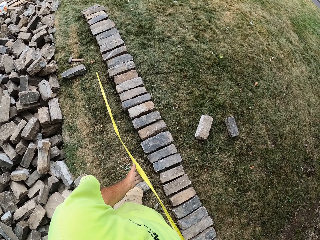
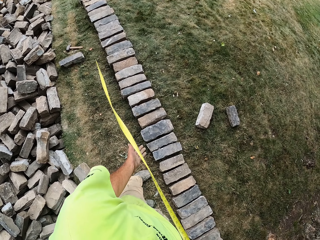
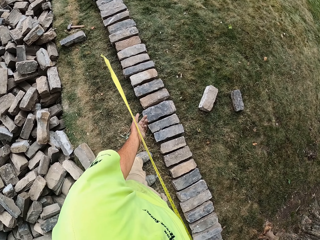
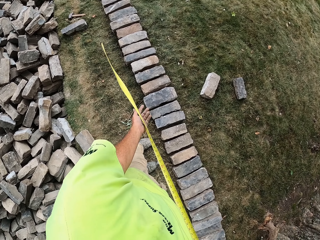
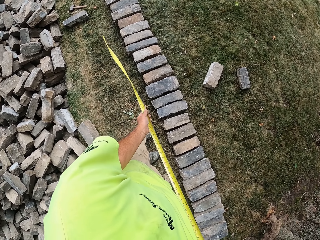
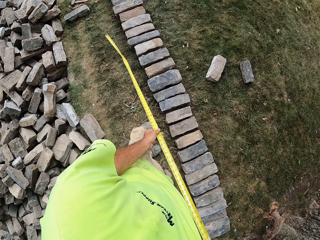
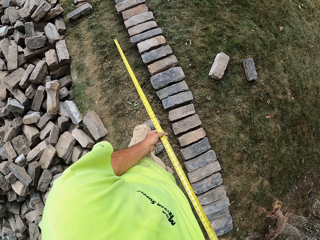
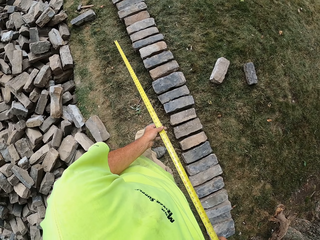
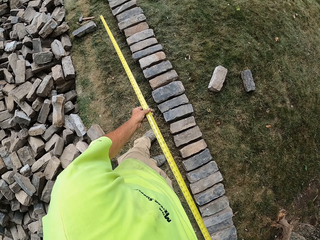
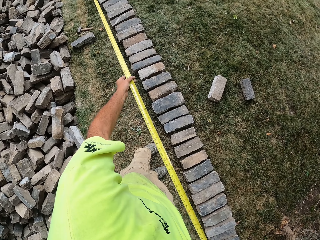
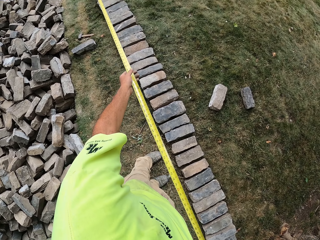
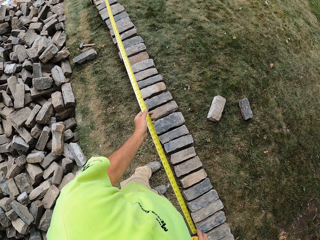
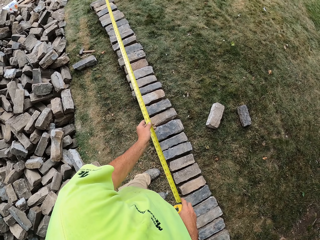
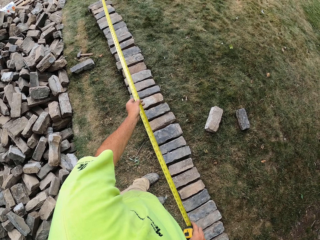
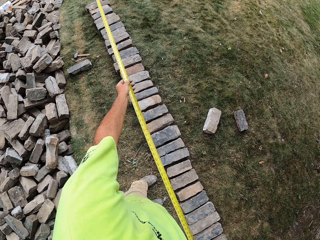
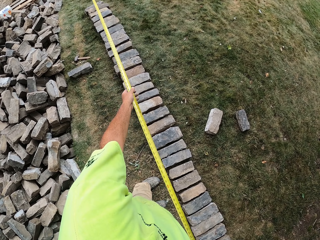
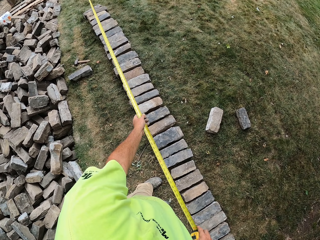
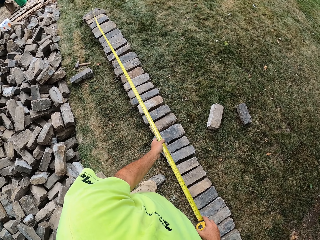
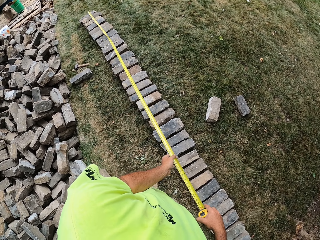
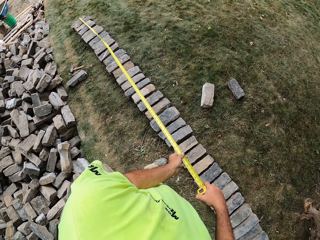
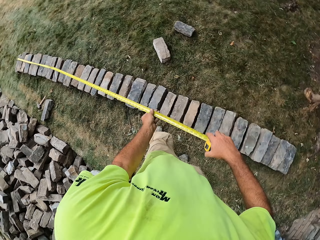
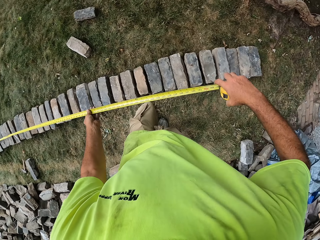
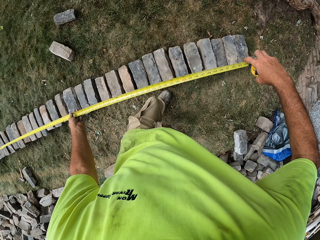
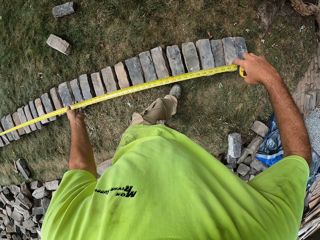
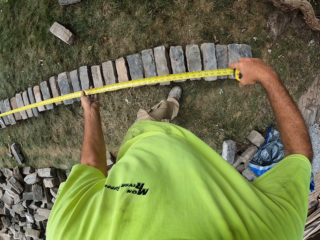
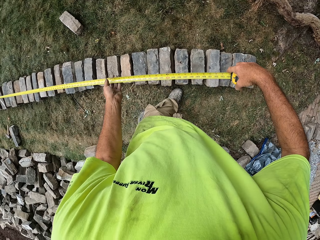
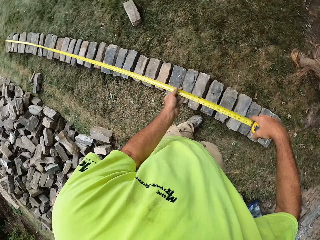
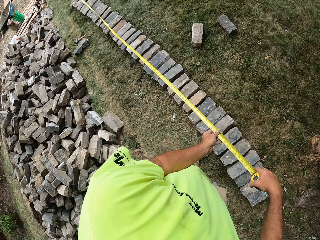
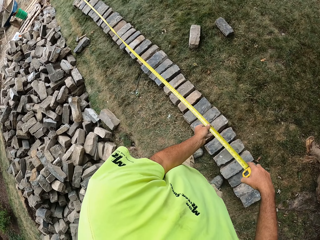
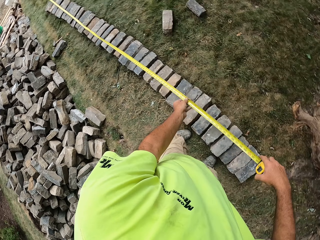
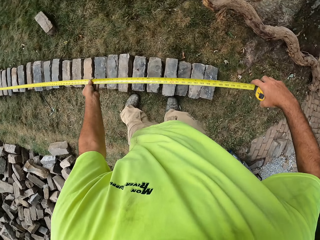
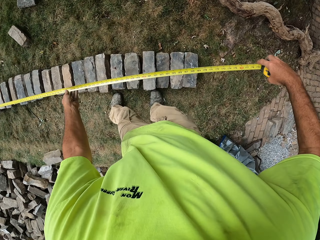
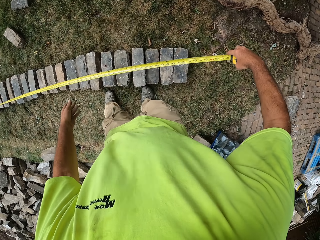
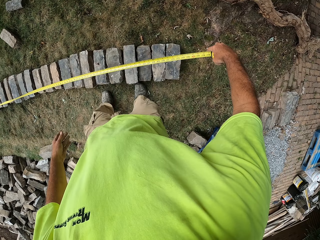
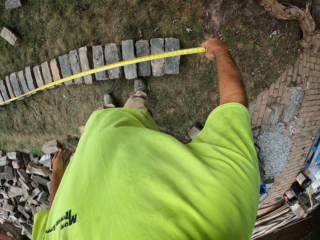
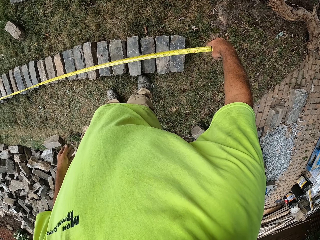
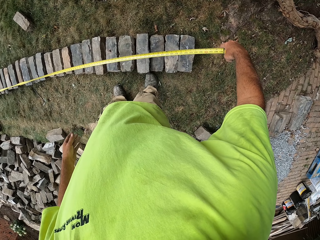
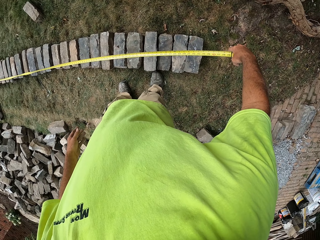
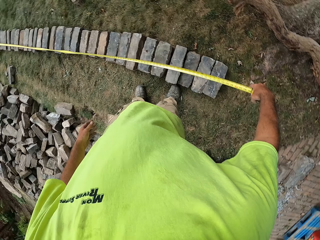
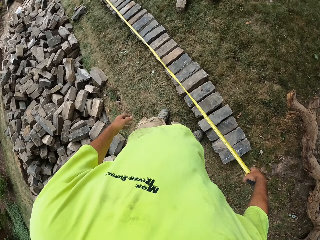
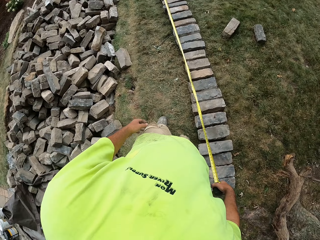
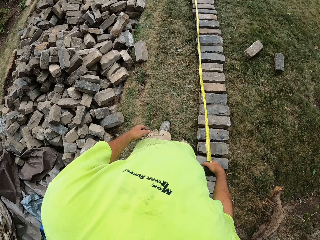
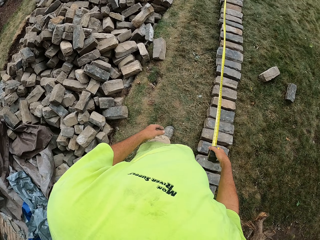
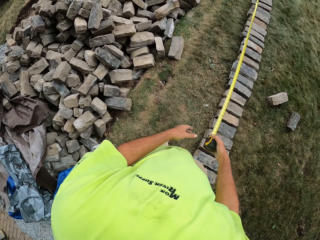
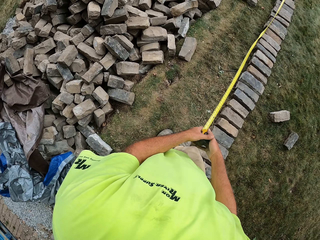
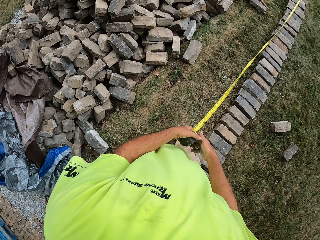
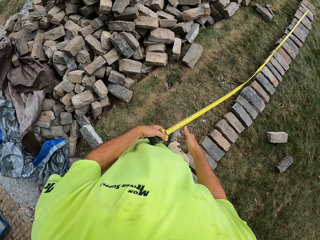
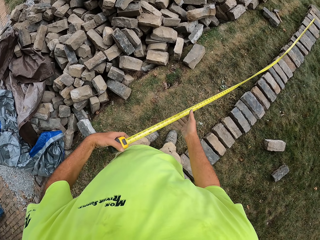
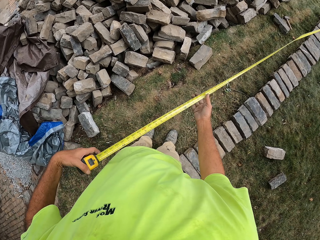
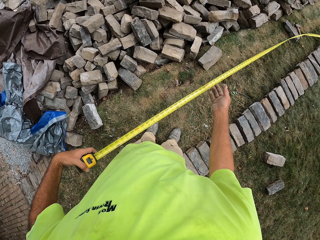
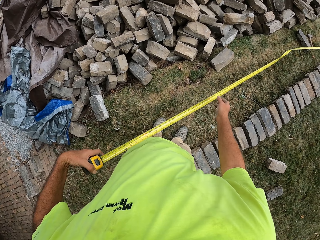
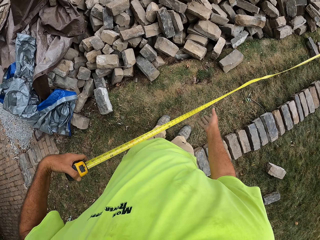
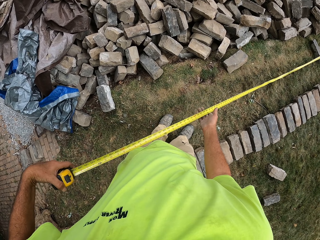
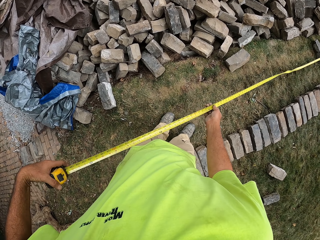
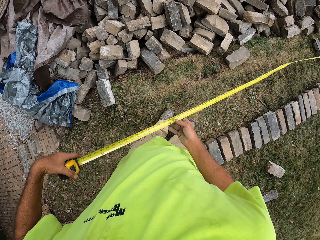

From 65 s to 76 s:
The camera wearer holds the measuring tape. They measure the stone. They return the measuring tape.

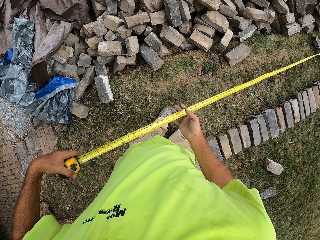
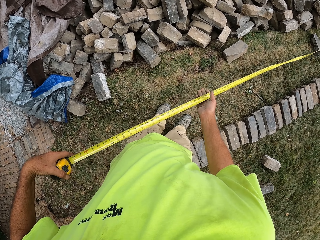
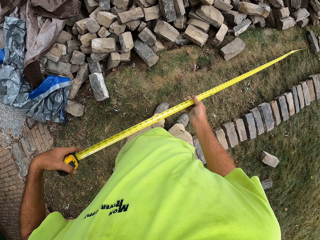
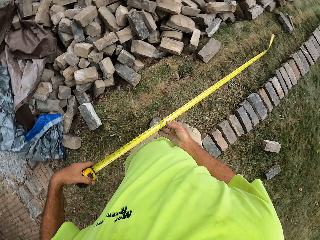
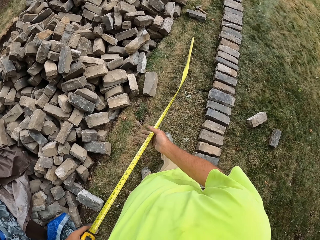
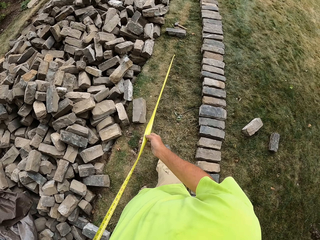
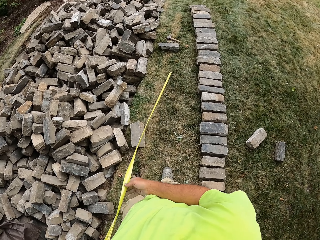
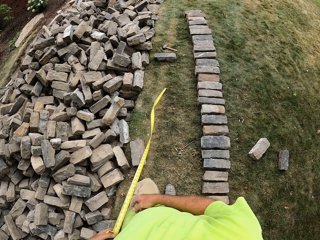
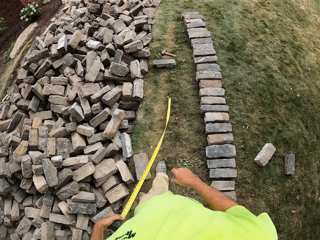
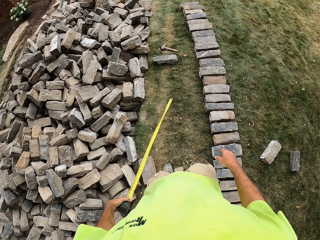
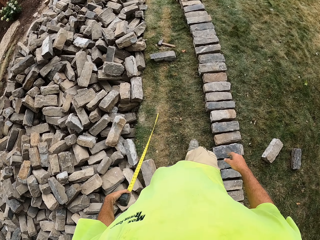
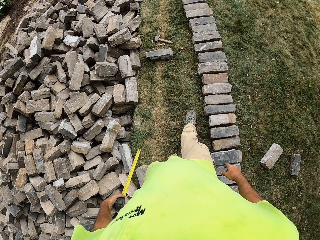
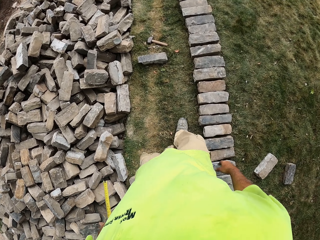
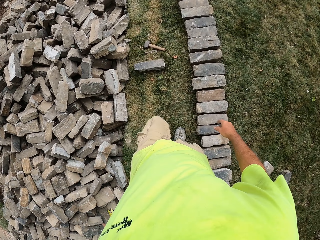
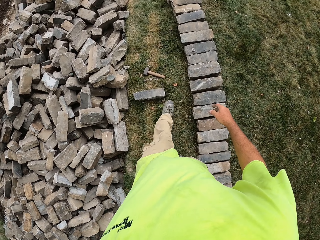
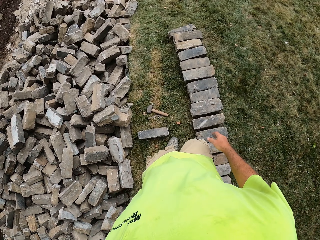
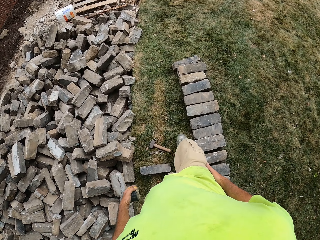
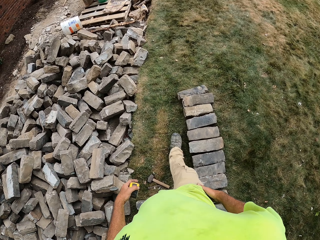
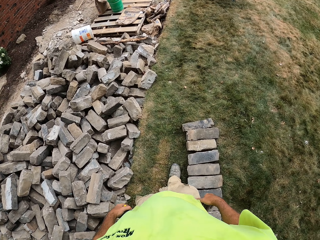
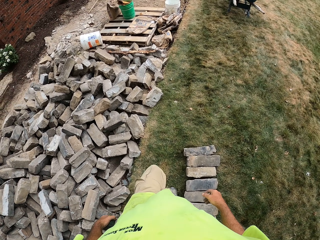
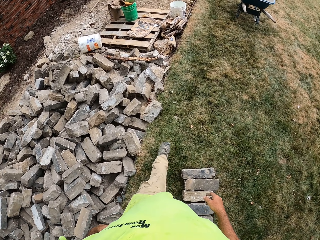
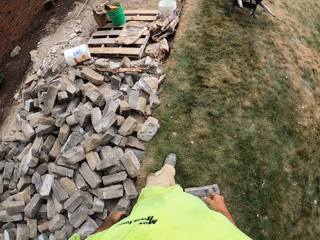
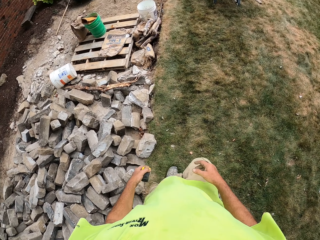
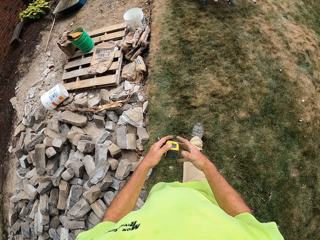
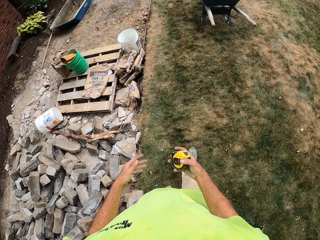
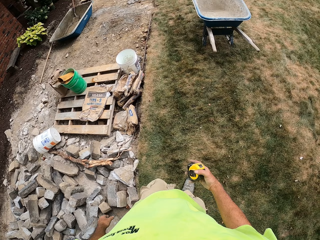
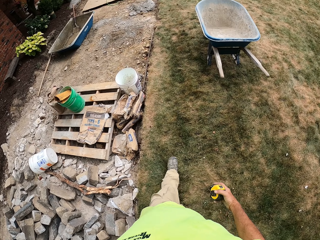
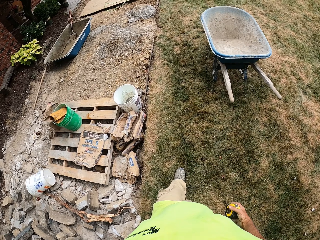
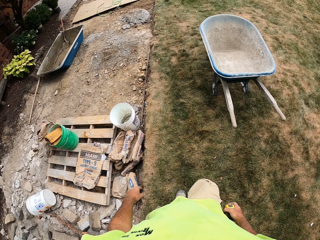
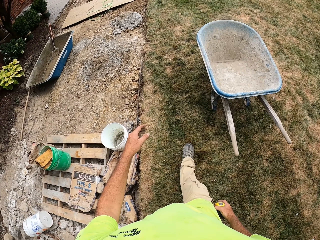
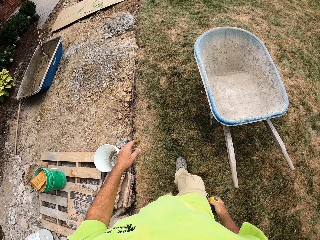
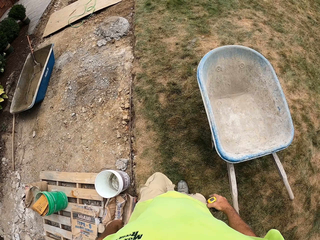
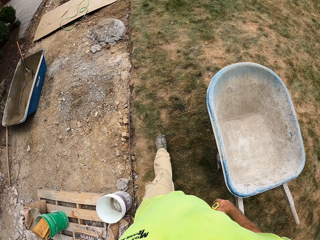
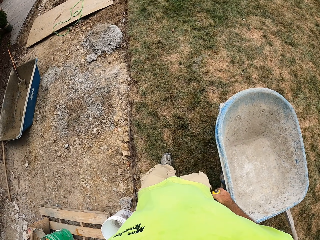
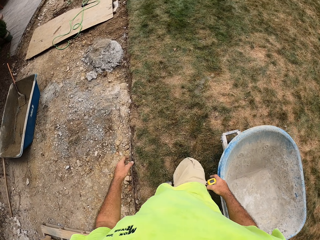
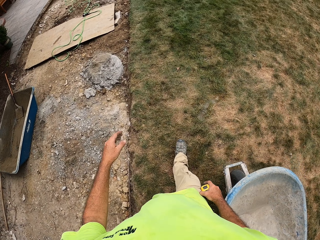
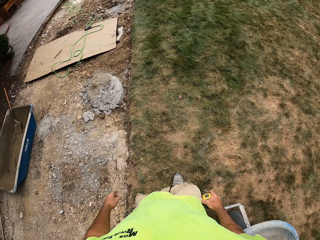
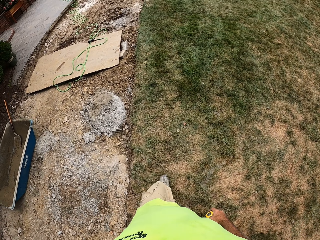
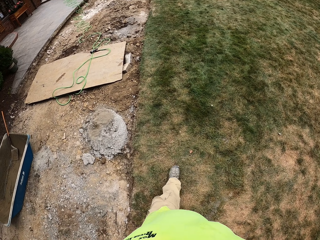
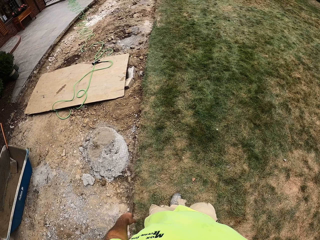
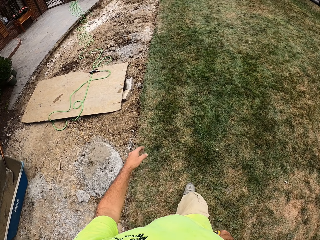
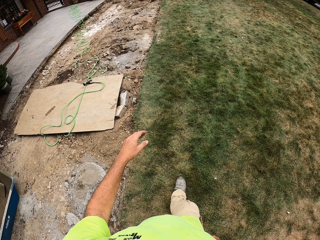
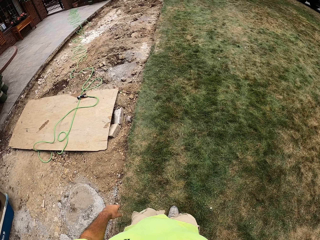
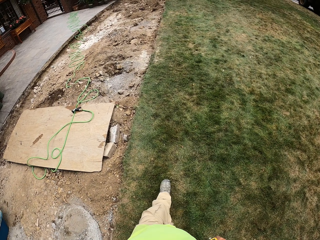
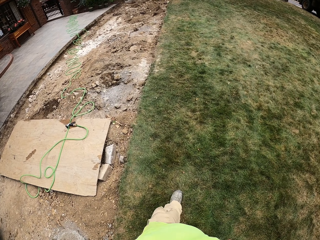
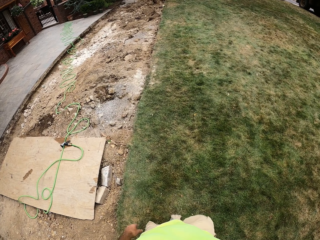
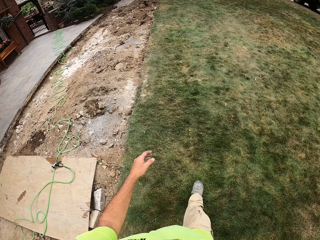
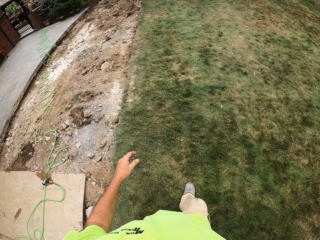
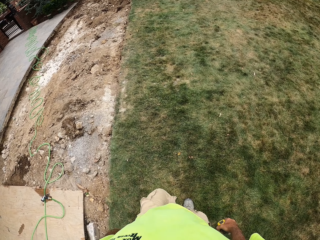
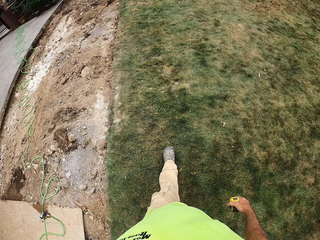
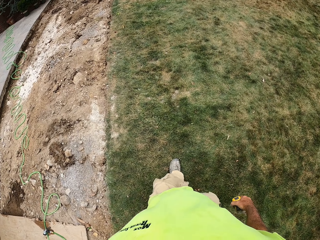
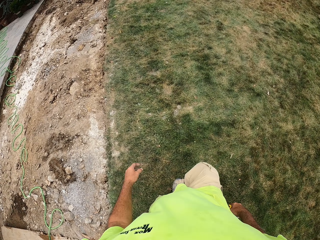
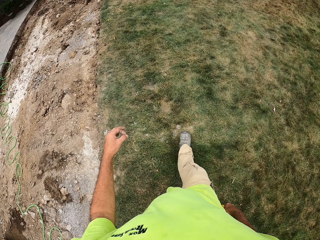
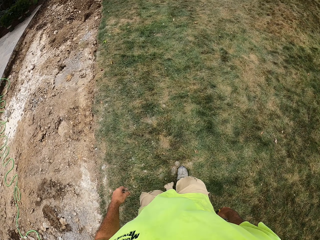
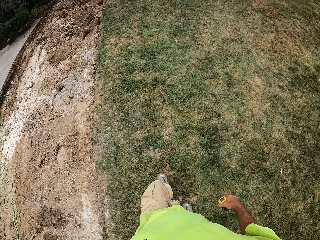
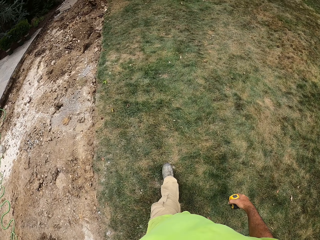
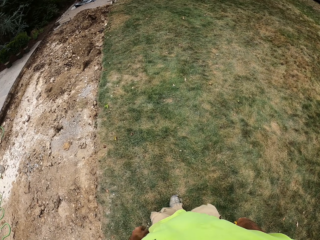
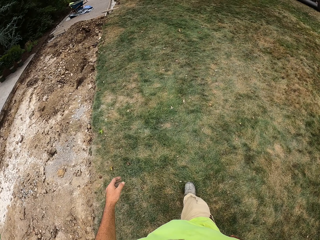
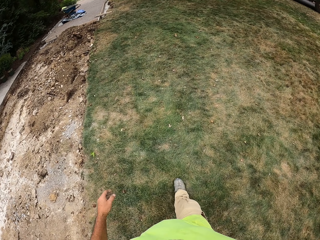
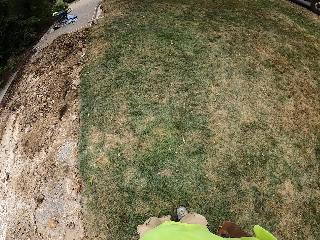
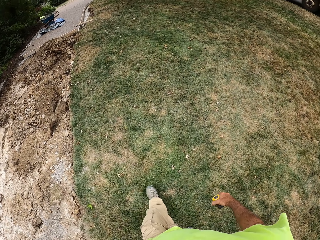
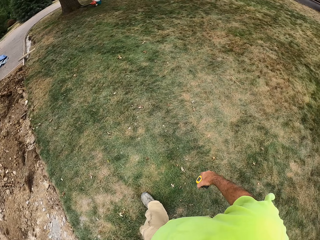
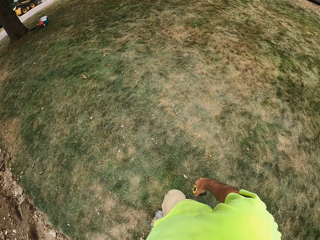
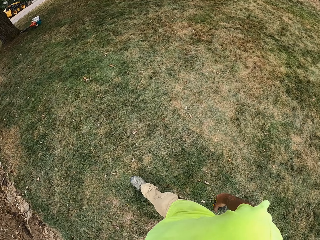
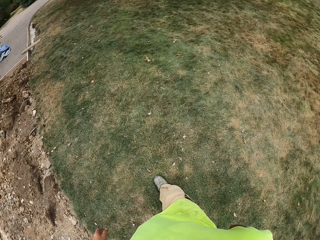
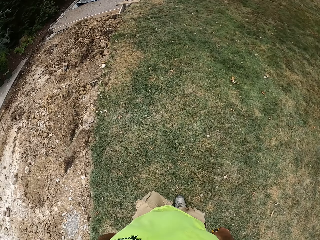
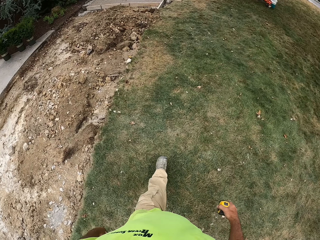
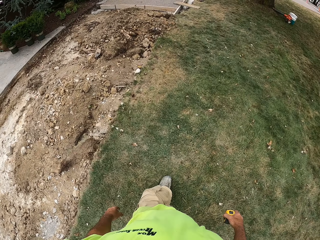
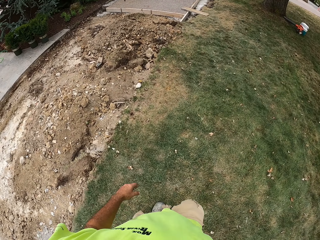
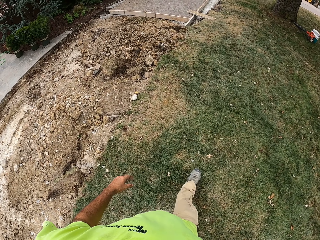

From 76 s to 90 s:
The camera wearer walks around the compound. They walk around again.
